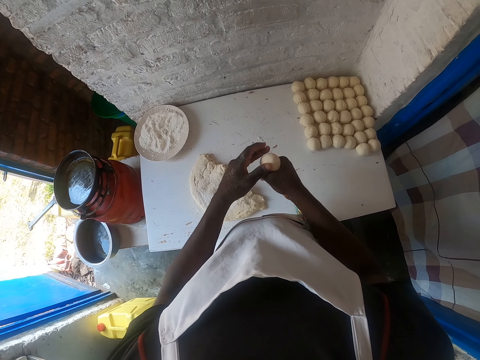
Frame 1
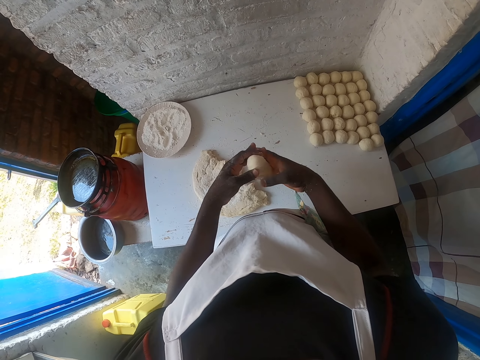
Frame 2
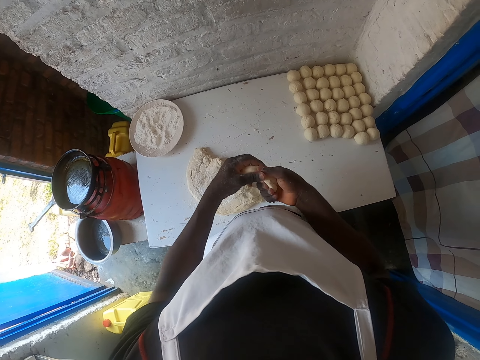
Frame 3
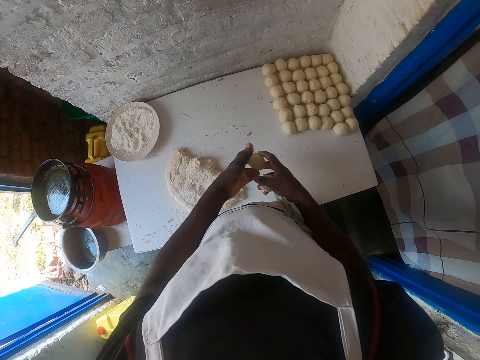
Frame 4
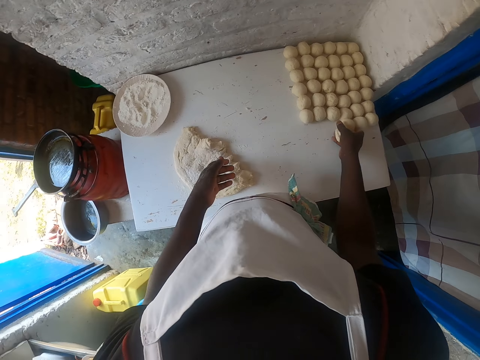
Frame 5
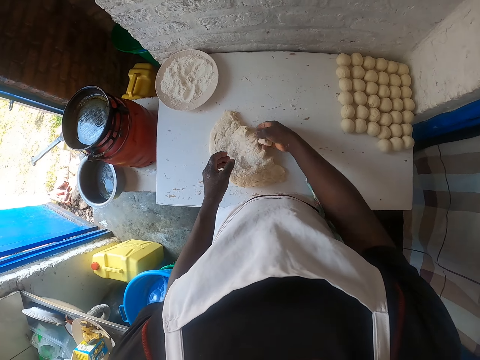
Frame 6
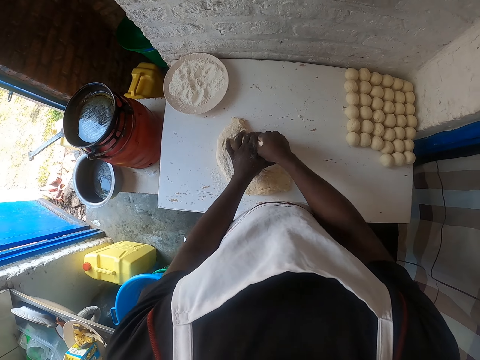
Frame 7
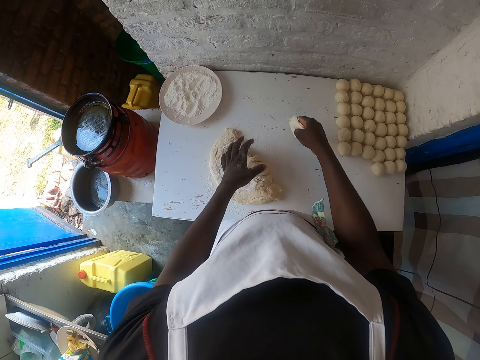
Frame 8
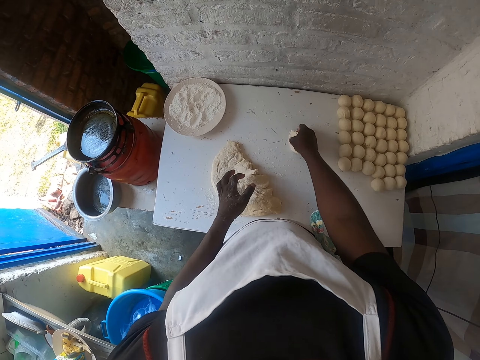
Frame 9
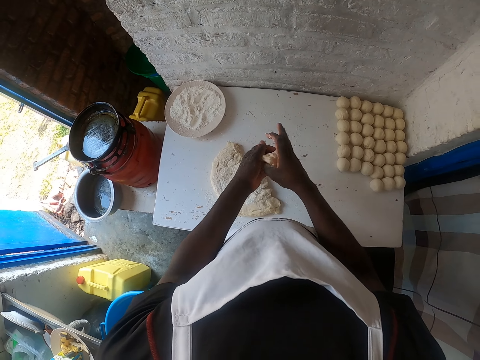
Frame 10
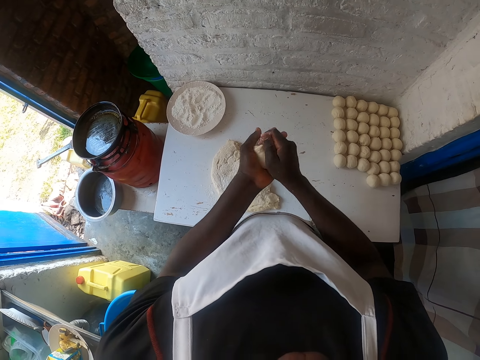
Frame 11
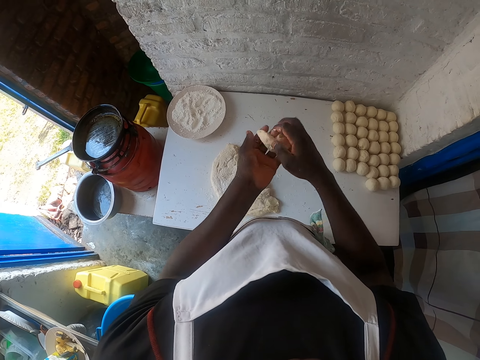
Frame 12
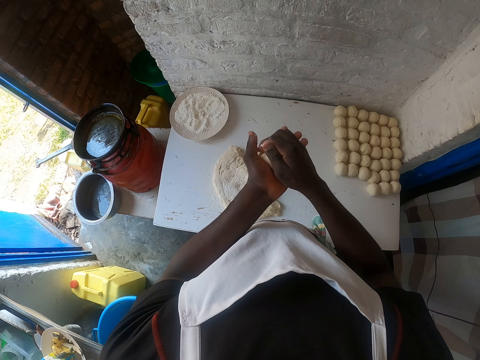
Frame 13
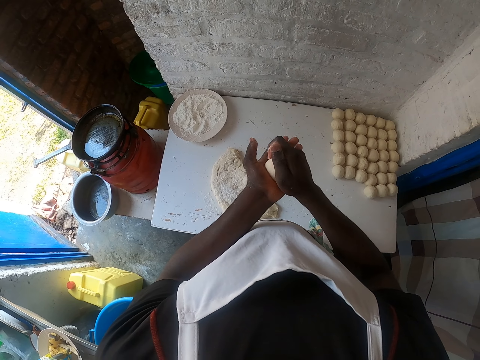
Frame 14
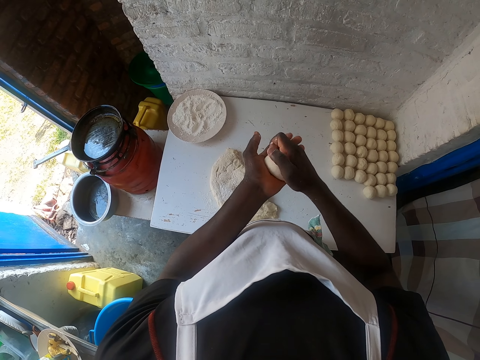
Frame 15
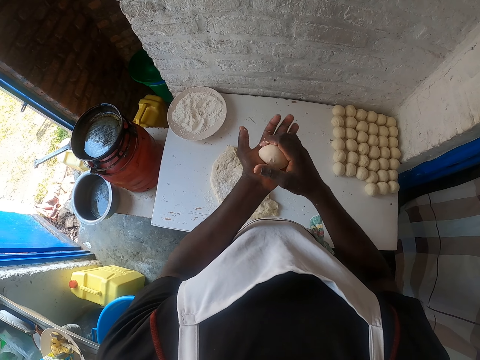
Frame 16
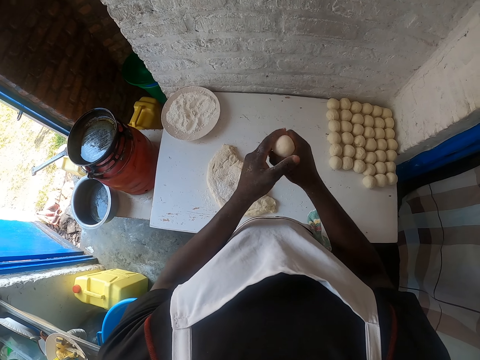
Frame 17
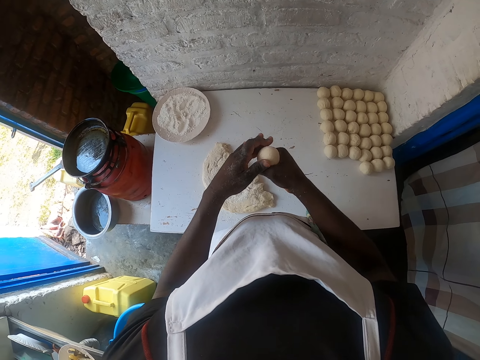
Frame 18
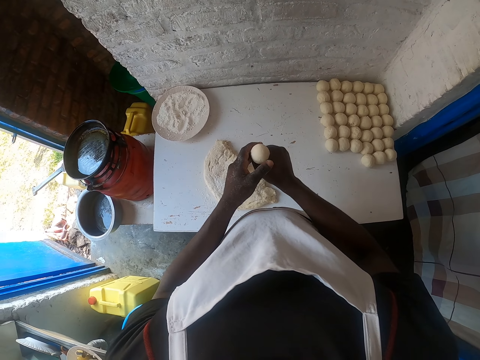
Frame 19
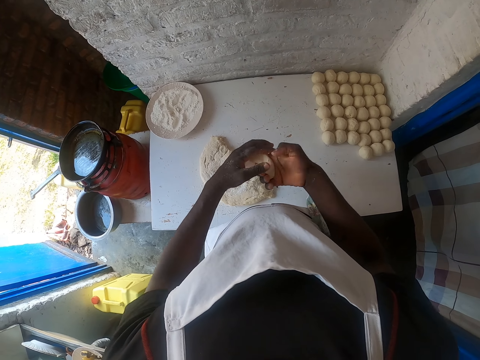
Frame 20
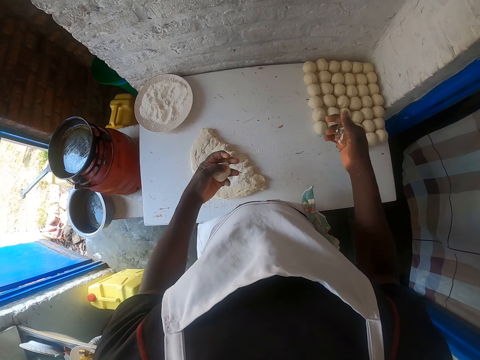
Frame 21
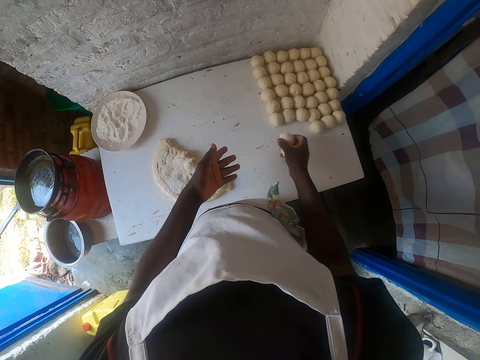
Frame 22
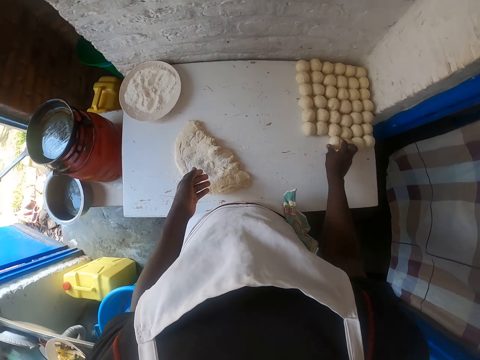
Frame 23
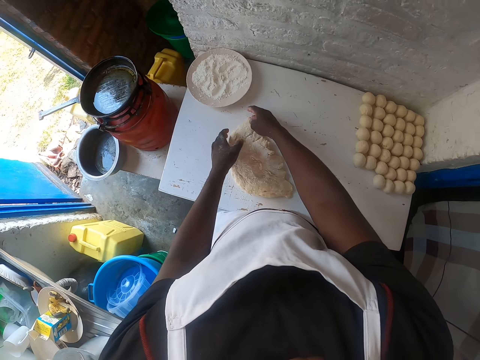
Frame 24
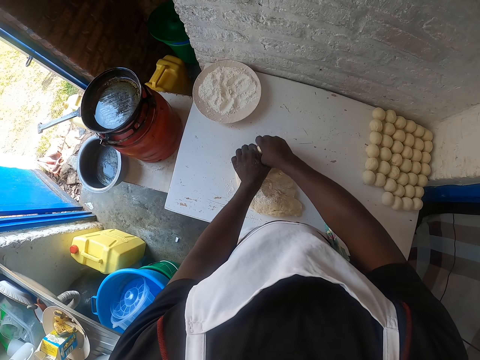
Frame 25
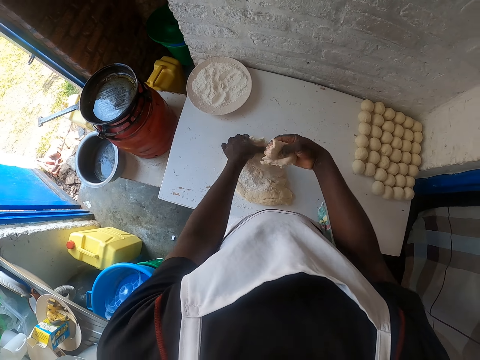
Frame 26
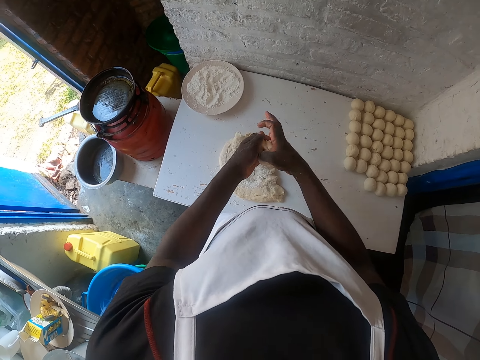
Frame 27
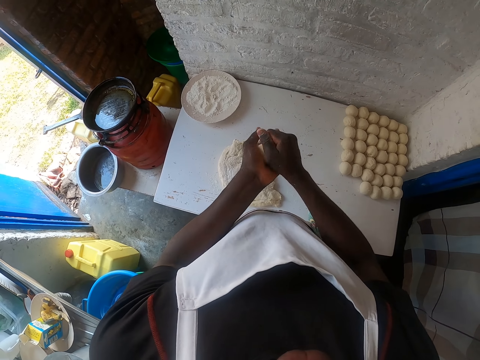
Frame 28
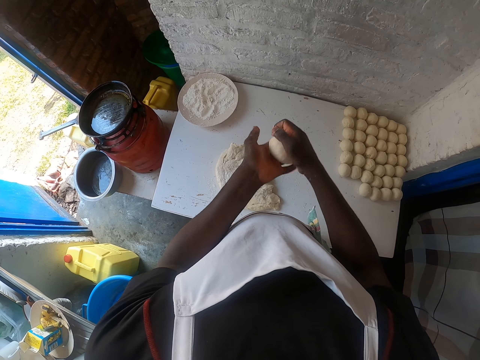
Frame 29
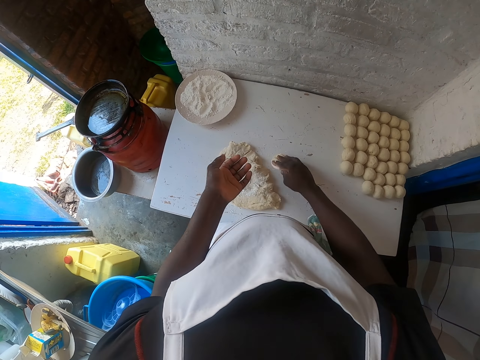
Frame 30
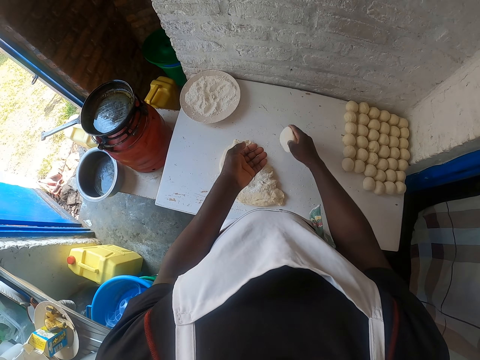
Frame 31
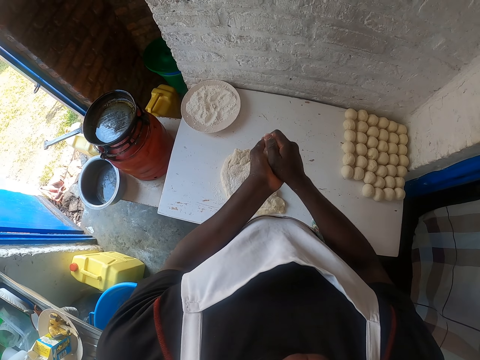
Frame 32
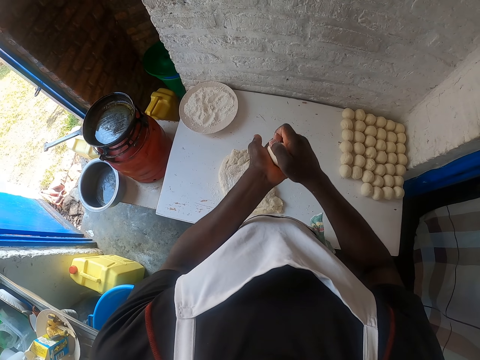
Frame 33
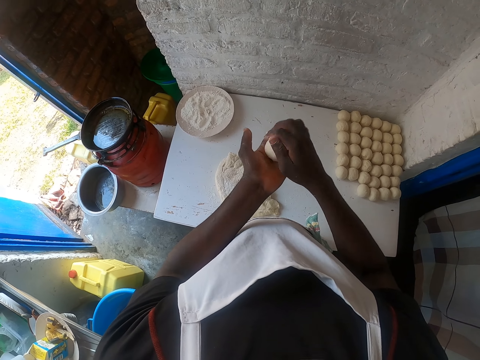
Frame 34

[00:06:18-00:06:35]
The camera wearer squeezes the dough. They cut the dough, transfer the dough to the right hand and drop the rolled dough piece on the table. They move the right hand and pull the dough. They cut the dough piece on the table. They tap the dough on the table. They hold the piece on the table. They roll the dough with both hands. They squeeze the dough. They cut the dough, transfer the dough to the right hand and drop the rolled dough piece on the table. They move both hands. They cut the dough piece on the table. They lift the dough. They roll the dough with both hands. They scoop flour on the table with the dough. They tap the dough on the table. They roll the dough with both hands.

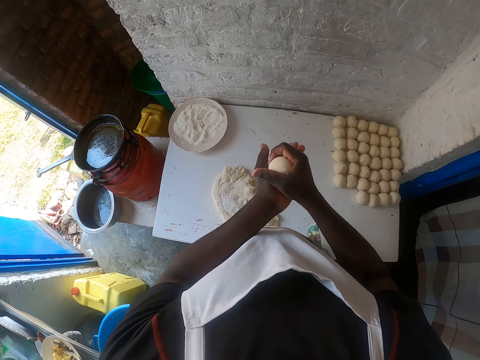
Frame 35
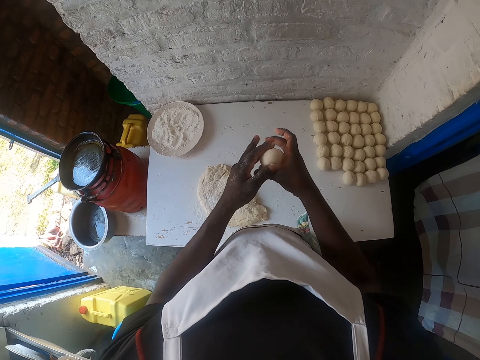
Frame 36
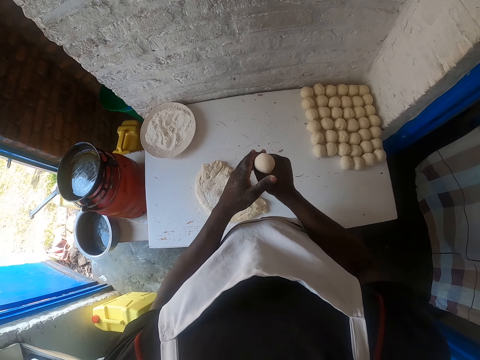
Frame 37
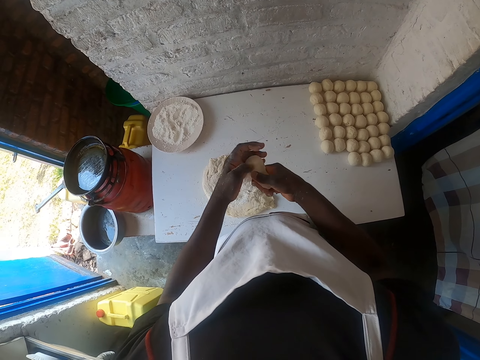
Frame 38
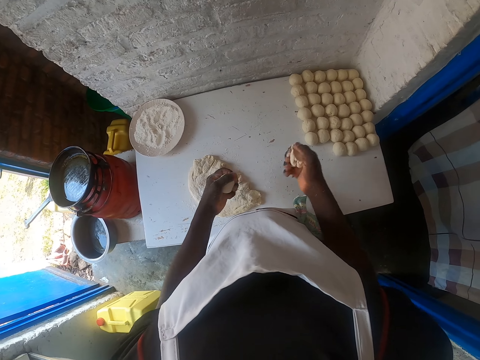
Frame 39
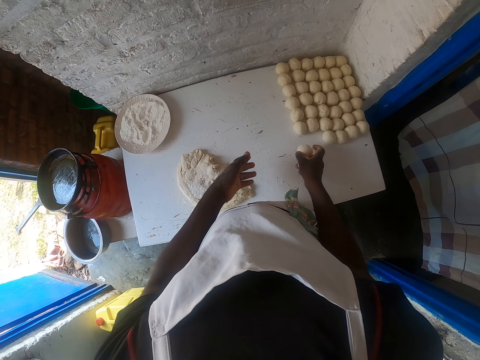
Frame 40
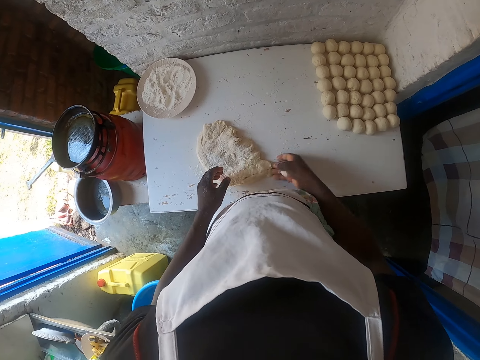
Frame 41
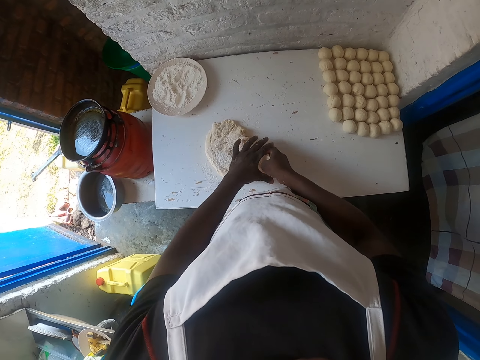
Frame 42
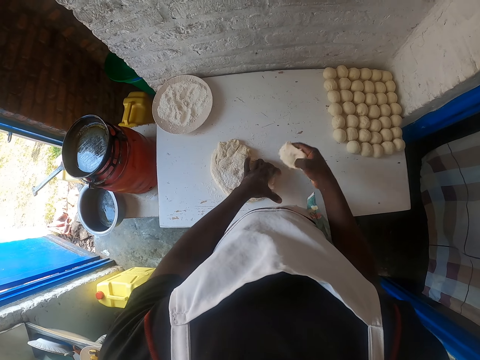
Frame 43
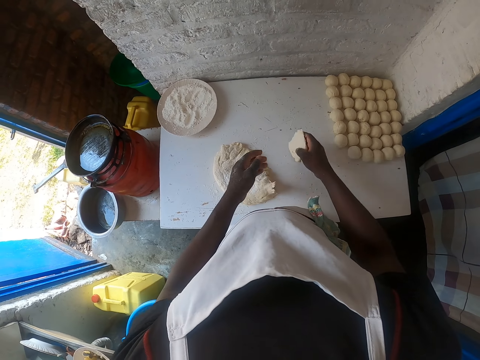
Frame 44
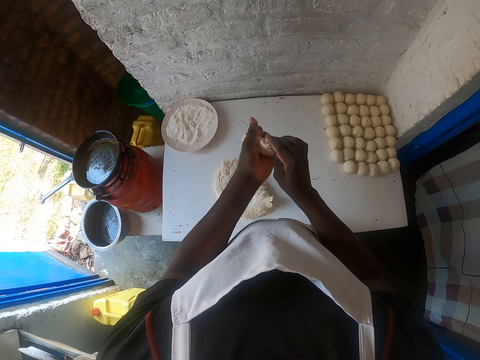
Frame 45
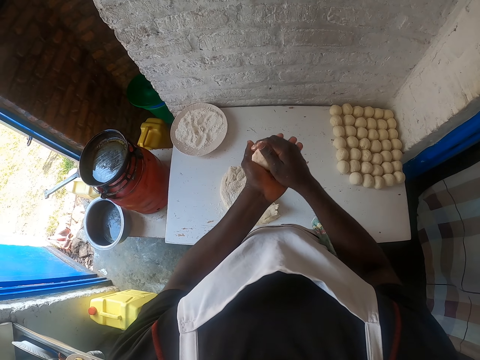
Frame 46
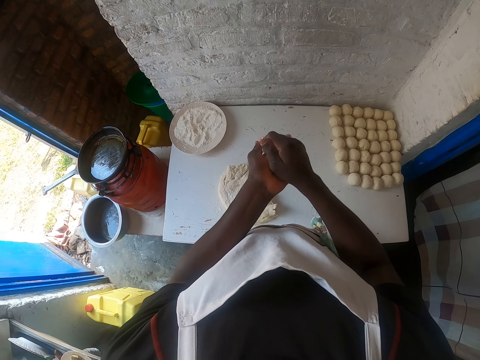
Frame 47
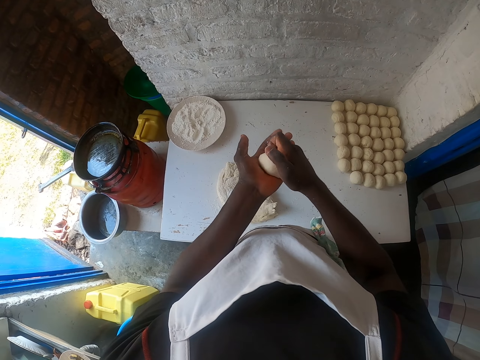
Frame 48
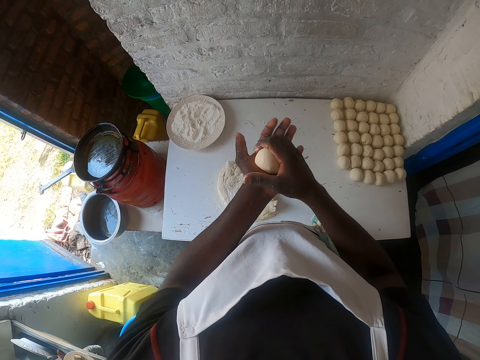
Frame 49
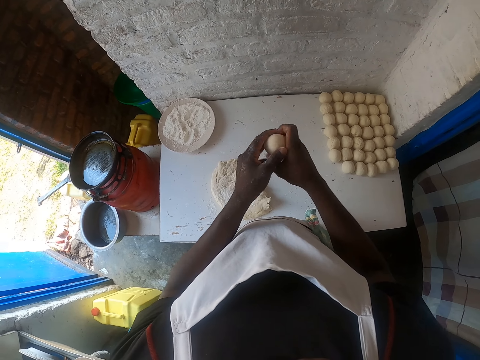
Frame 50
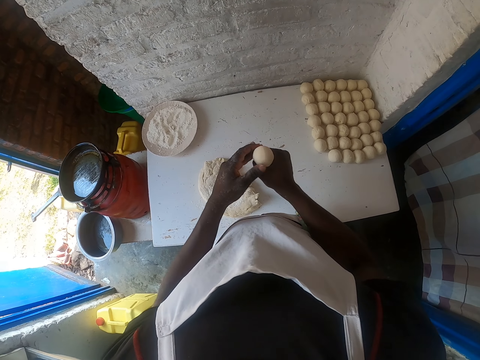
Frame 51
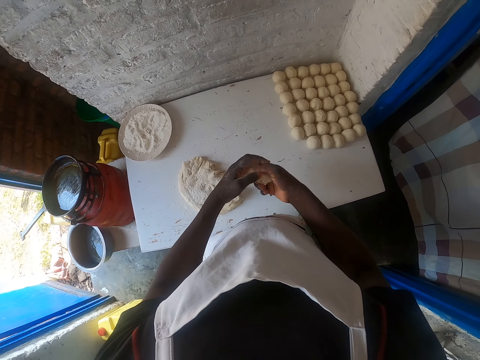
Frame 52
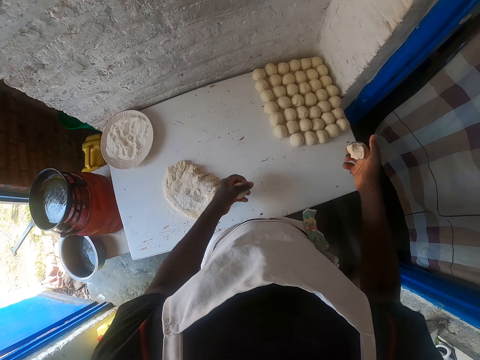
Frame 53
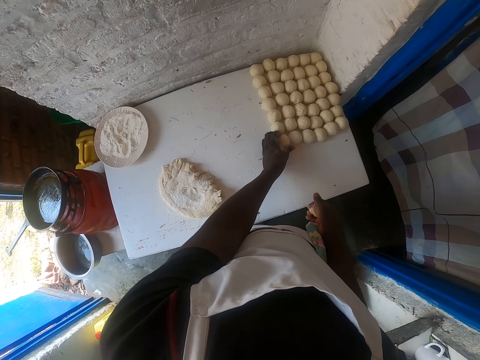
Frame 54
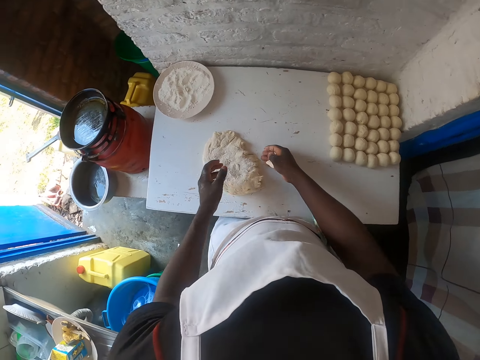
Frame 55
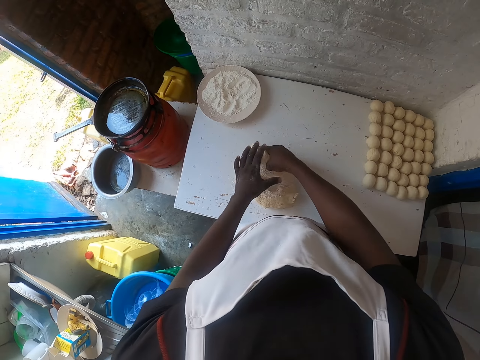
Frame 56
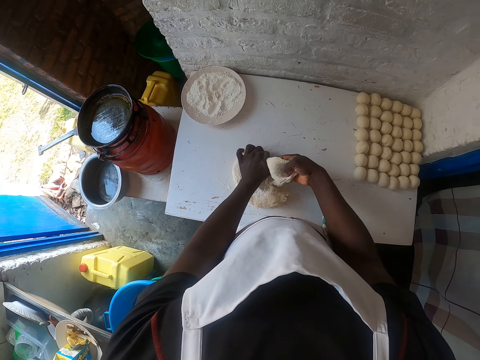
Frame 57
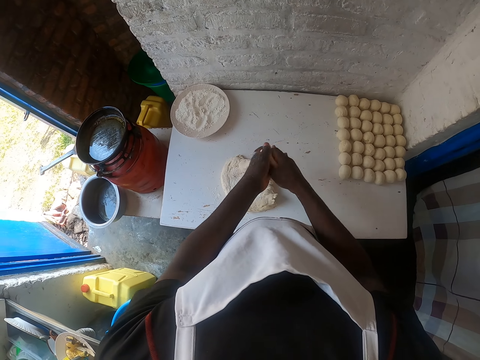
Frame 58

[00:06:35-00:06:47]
The camera wearer squeezes the dough. They cut the dough, transfer the dough to the right hand and drop the rolled dough piece on the table. They cut the dough piece on the table. They scoop flour on the table with the dough. They tap the dough on the table. They roll the dough with both hands. They squeeze the dough. They cut the dough and drop the dough piece on the table. They move both hands and pull the dough. They cut the dough piece on the table. They roll the dough with both hands.
